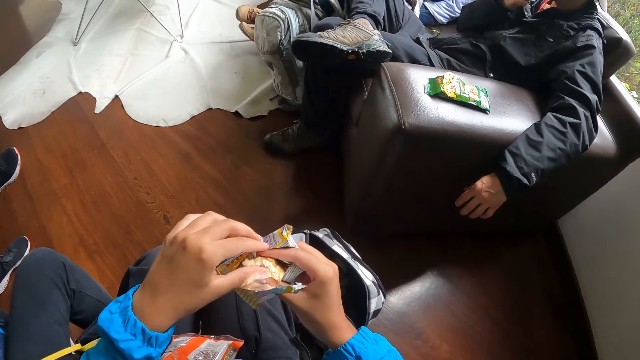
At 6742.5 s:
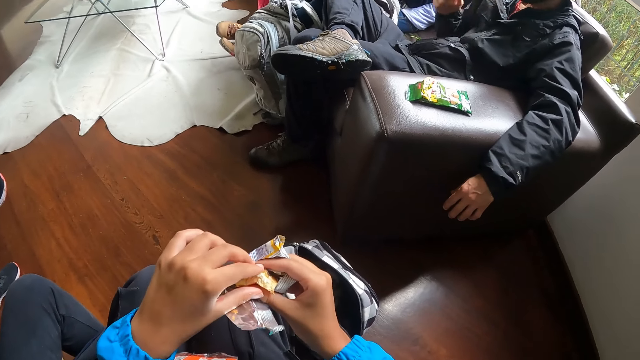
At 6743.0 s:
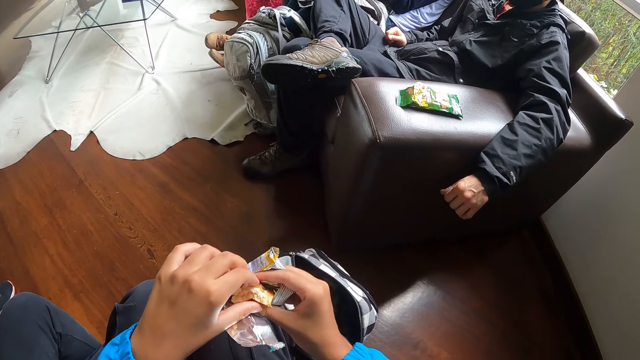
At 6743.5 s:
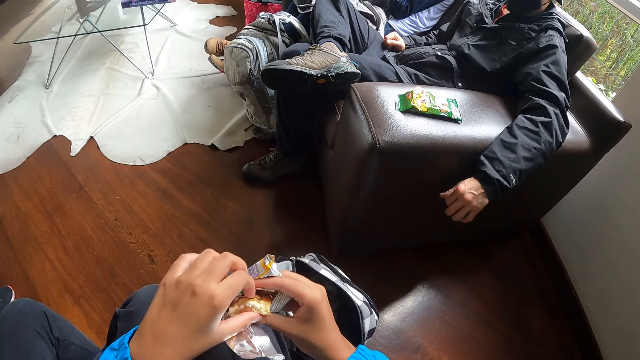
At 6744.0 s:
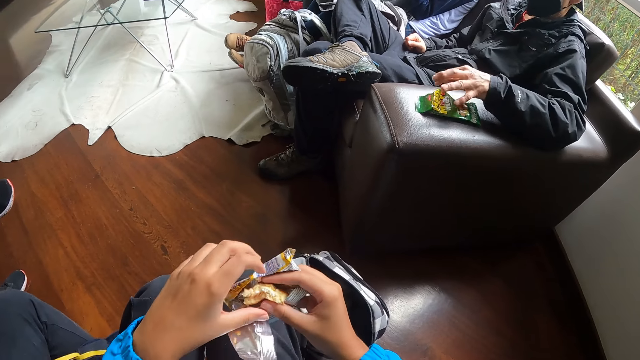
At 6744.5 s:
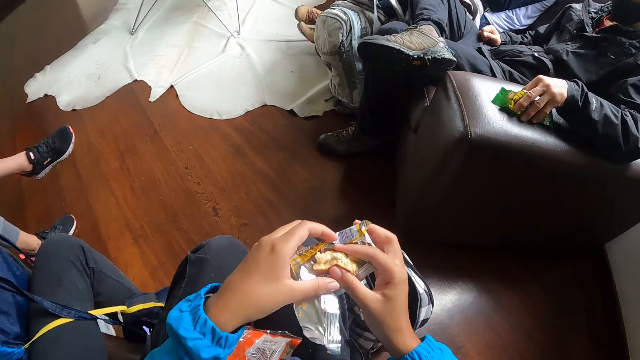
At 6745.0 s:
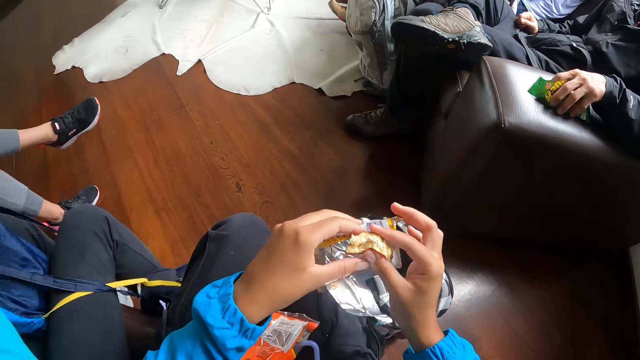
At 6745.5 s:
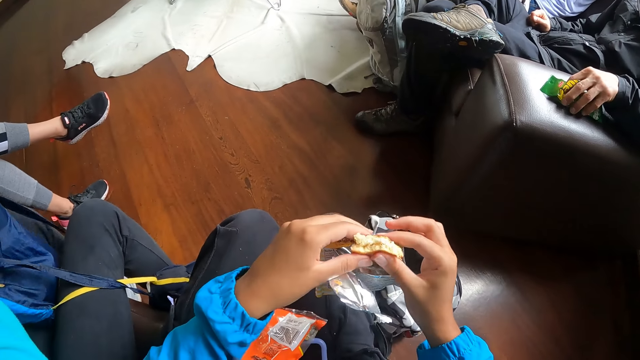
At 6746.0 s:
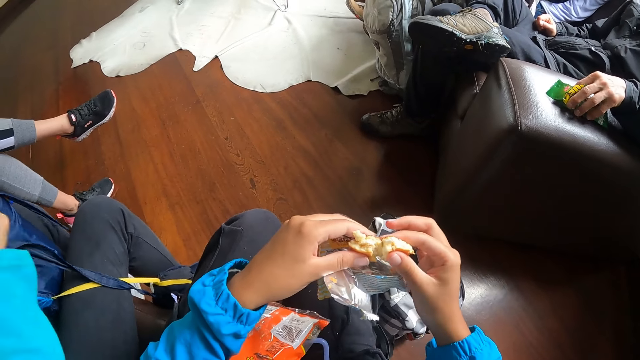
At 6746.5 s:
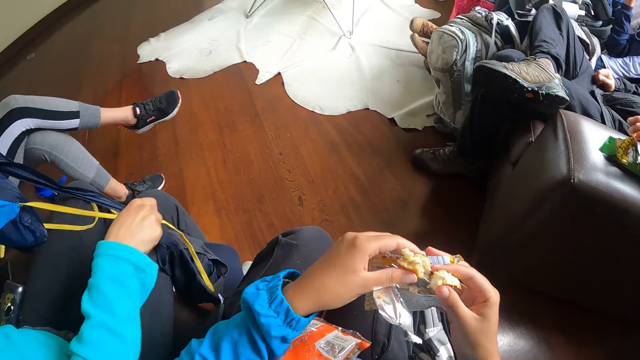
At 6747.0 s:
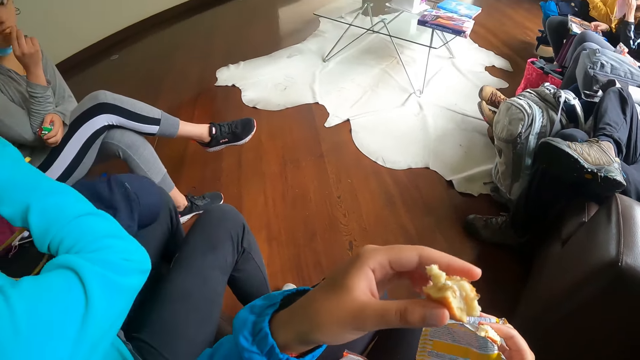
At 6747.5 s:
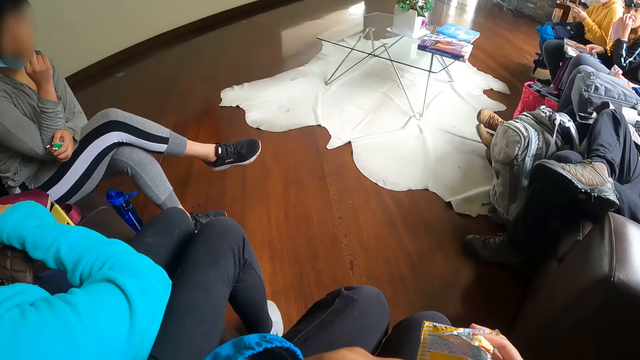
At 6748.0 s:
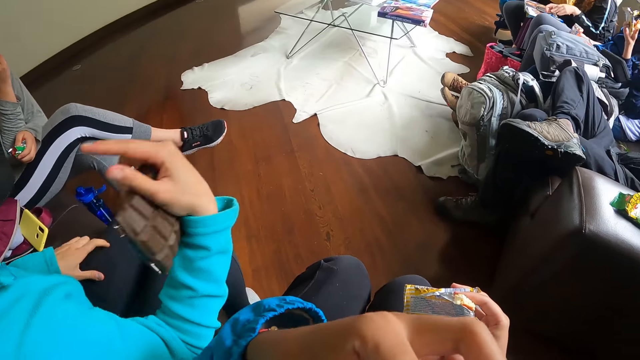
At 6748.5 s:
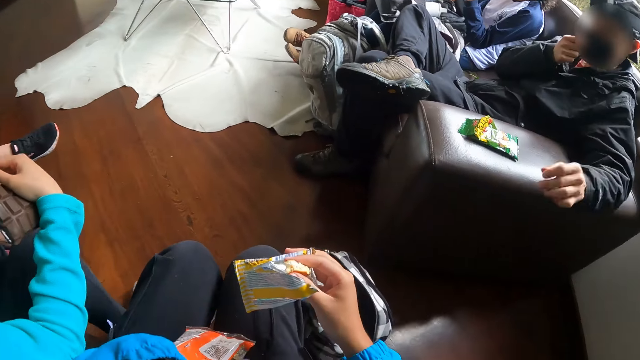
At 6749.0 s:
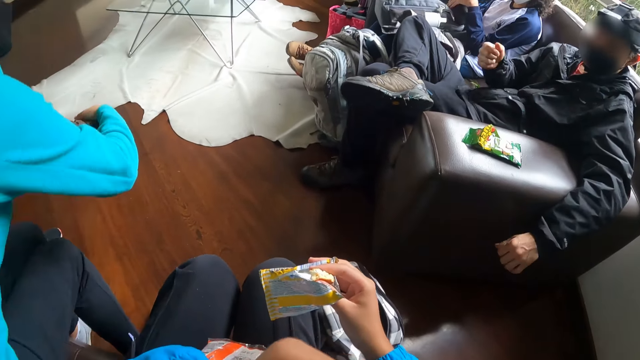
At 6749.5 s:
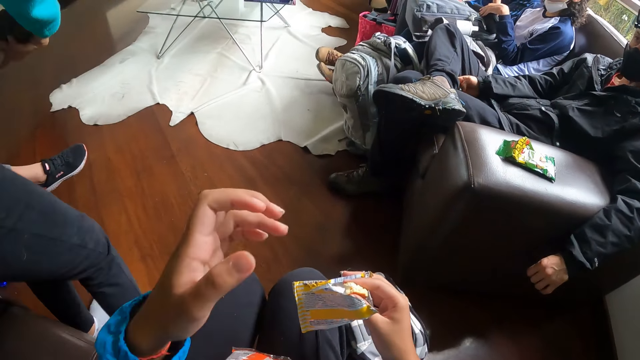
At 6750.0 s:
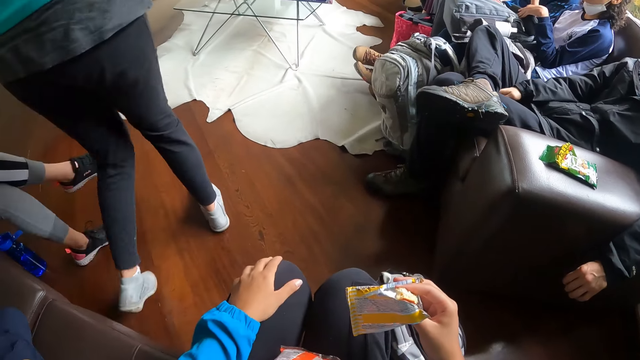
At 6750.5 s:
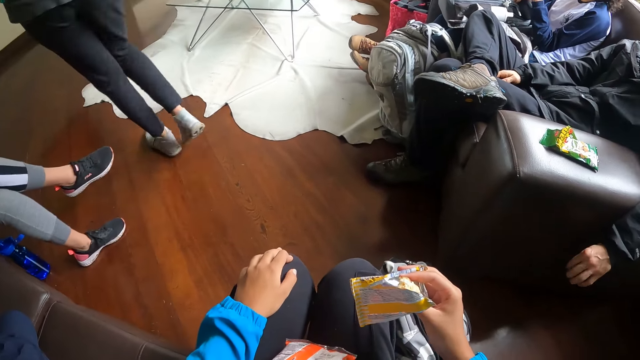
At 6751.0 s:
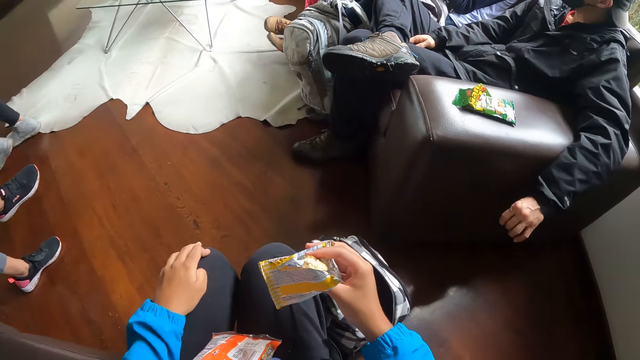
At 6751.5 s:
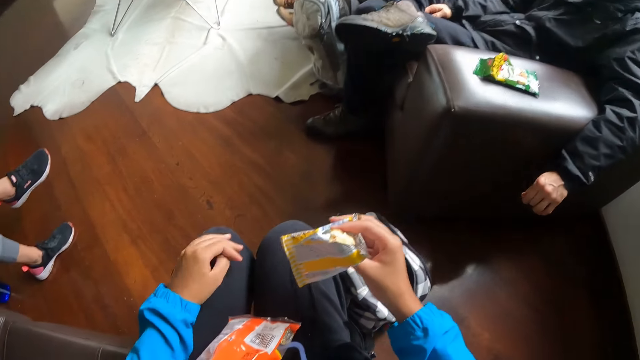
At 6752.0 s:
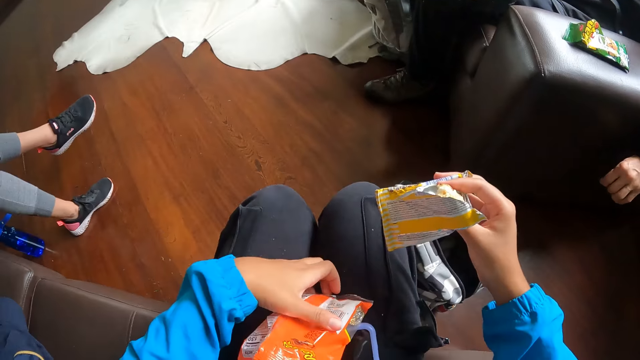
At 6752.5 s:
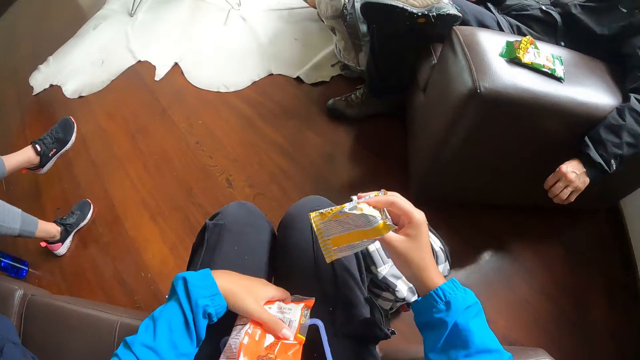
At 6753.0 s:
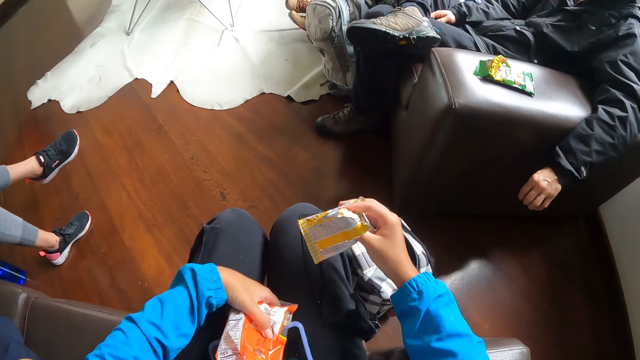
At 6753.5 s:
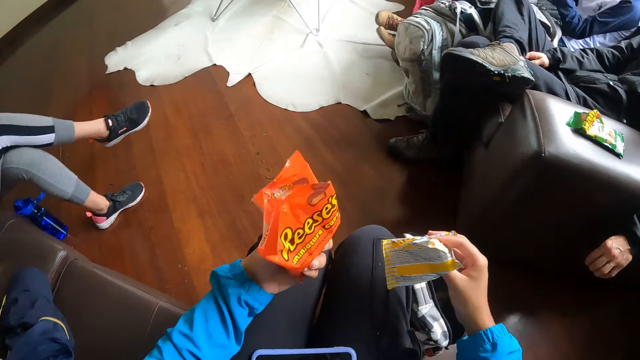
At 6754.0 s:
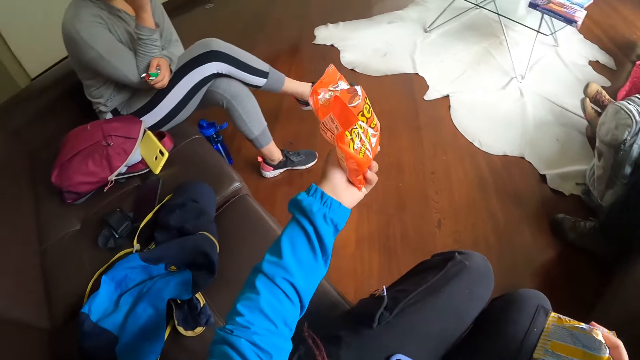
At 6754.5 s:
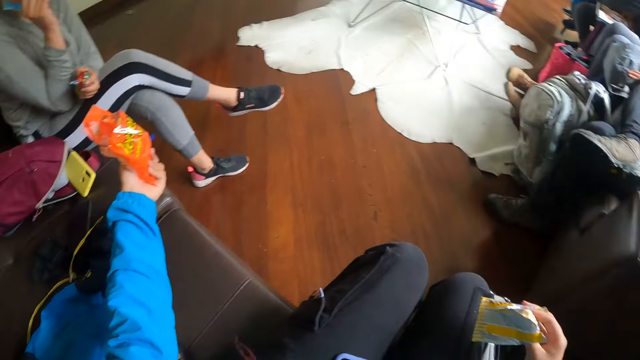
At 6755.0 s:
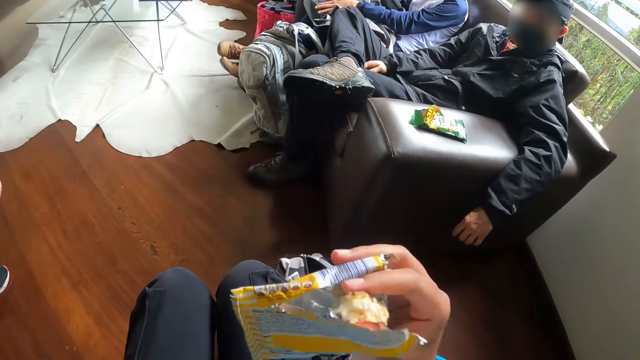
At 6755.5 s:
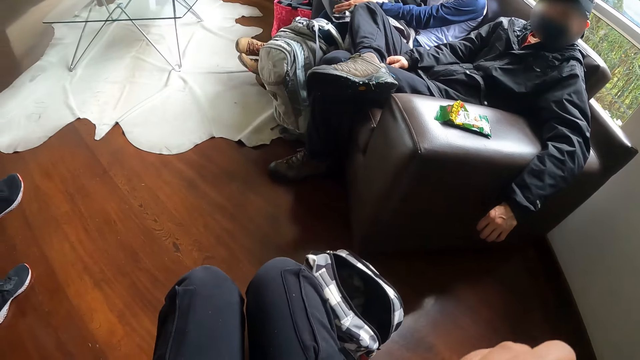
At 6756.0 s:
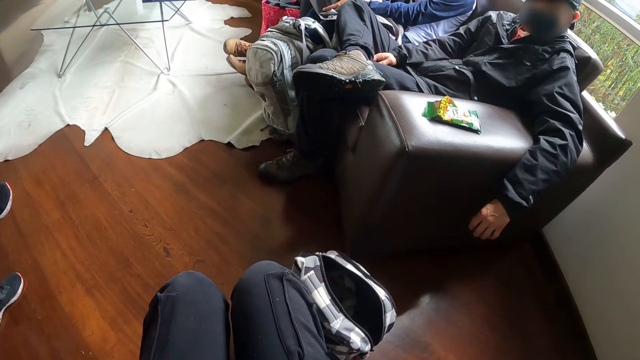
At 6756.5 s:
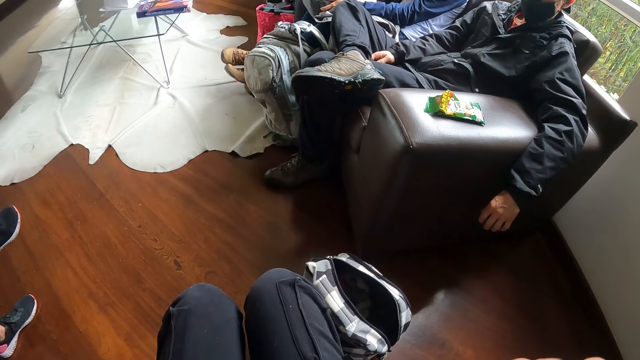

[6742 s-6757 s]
A man picks snacks from the pack with his left hand. The camera wearer cuts from the snacks with her left hand. A woman drops the bag on the chair with both hands. The camera wearer eats the snacks in her left hand. The woman walks away from the room. The camera wearer picks the pack of snacks on her lap with her left hand. She stretches the pack of snacks towards another woman. She passes the snack to the other woman. She eats the snacks in her right hand.

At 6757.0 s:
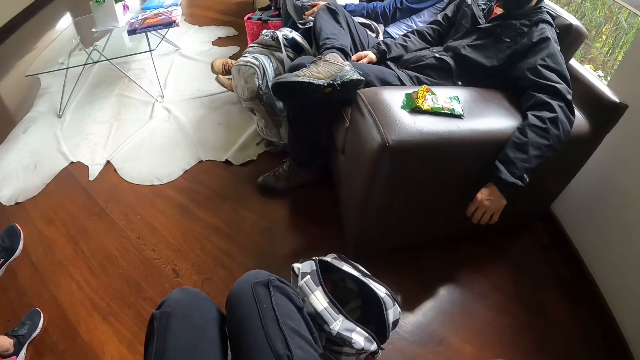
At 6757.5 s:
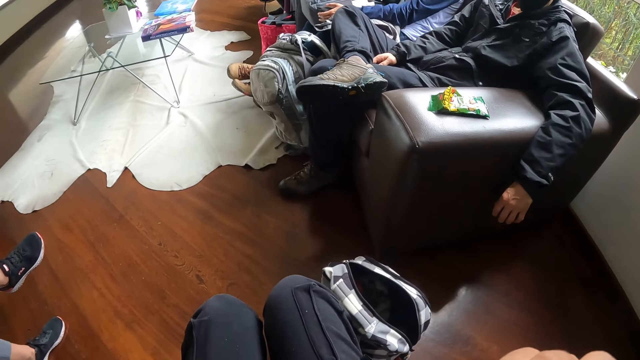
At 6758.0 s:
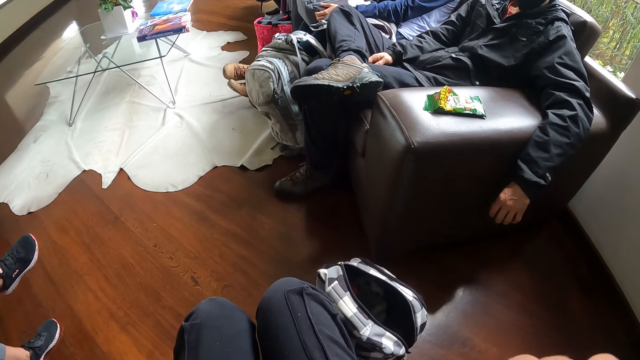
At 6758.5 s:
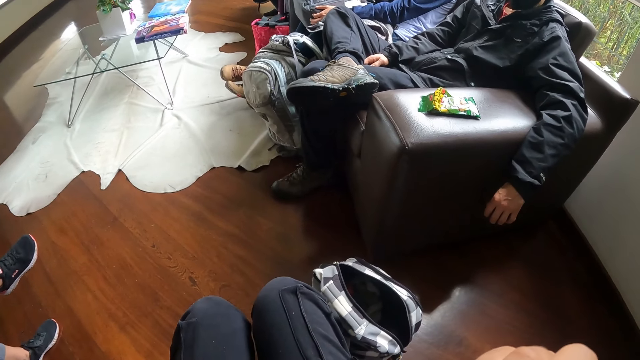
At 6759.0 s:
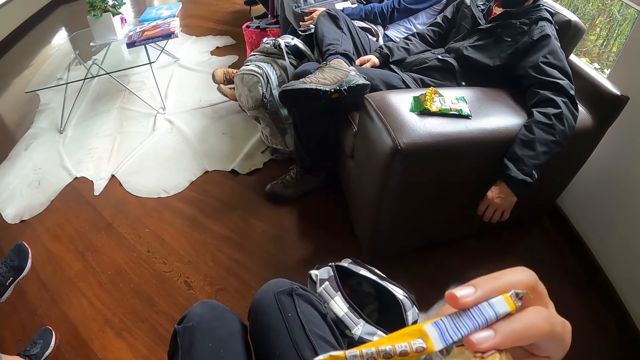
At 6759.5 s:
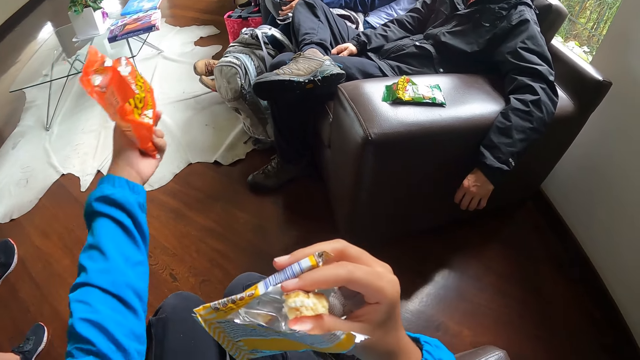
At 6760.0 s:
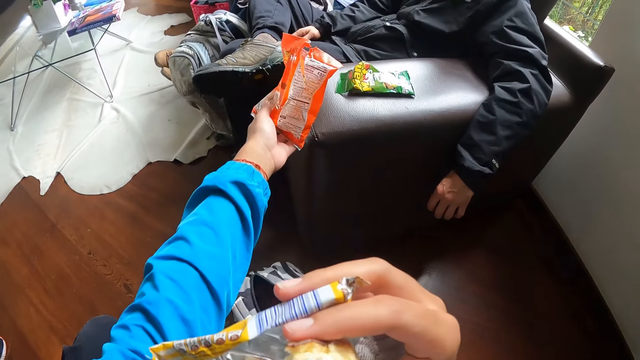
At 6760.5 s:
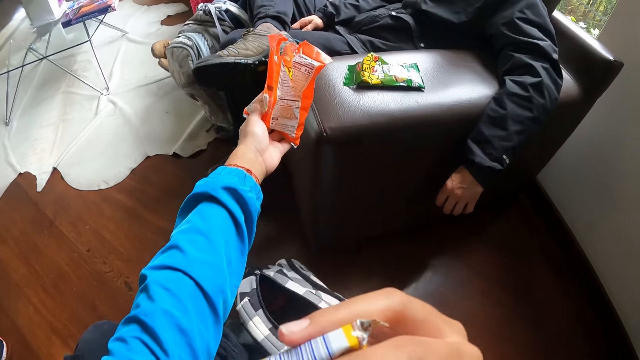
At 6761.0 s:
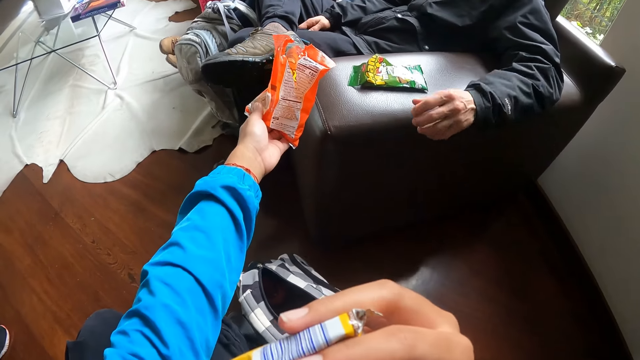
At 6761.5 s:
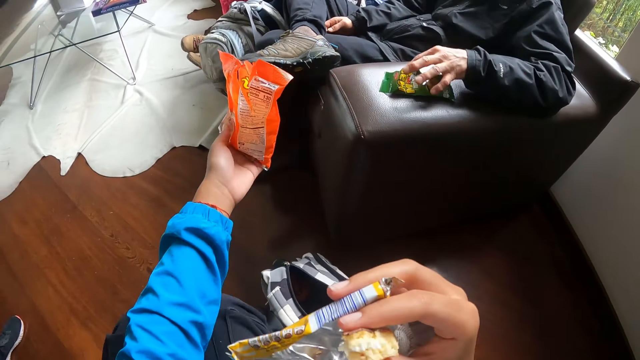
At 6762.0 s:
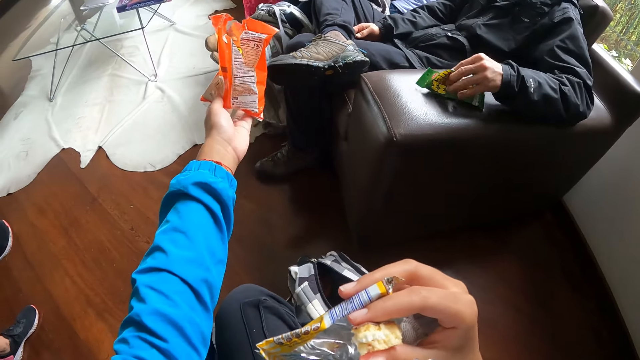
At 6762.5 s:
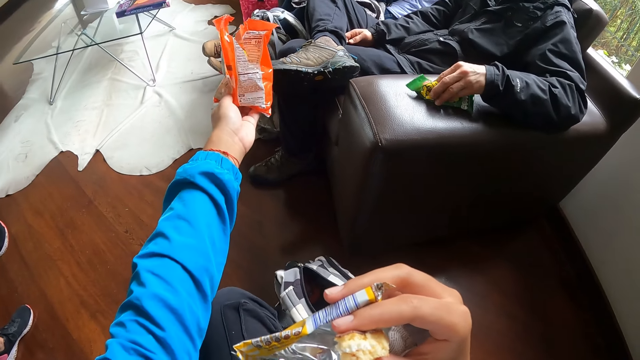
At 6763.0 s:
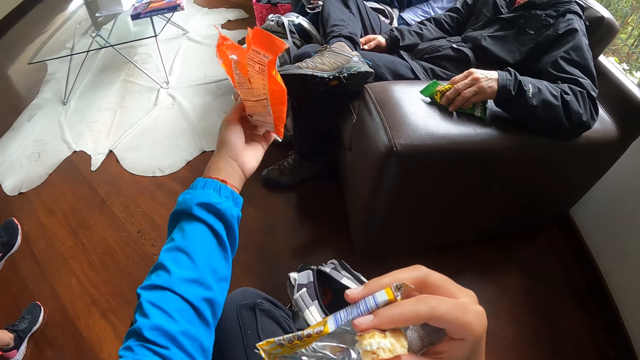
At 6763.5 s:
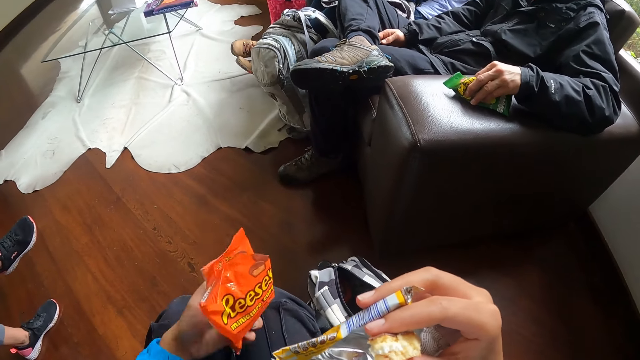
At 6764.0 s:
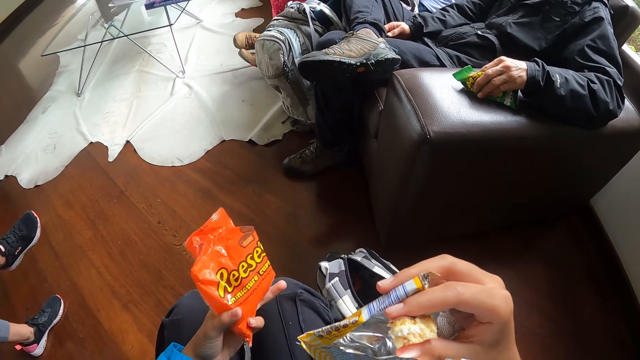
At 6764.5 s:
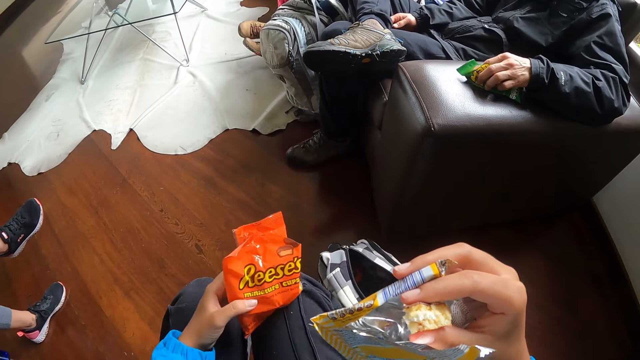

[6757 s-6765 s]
The camera wearer stretches the pack of snacks towards the man. She passes the snack to the man. The man picks snacks from the pack with his left hand.
